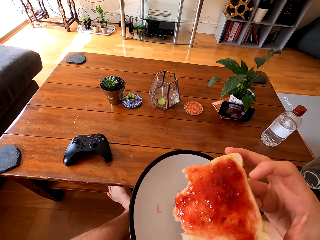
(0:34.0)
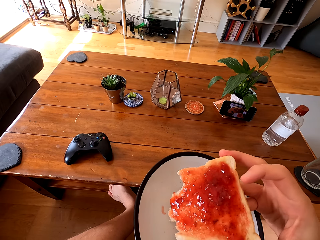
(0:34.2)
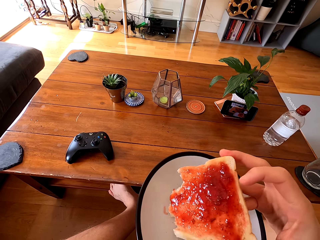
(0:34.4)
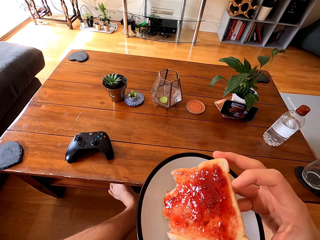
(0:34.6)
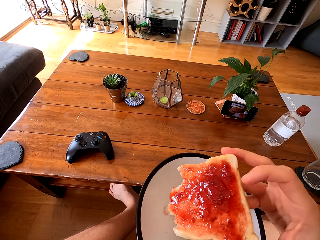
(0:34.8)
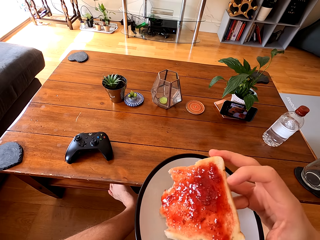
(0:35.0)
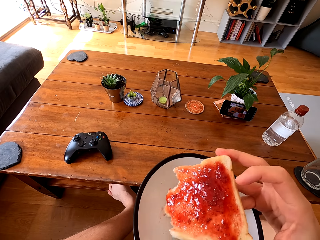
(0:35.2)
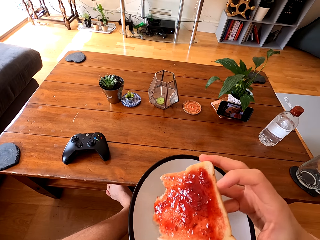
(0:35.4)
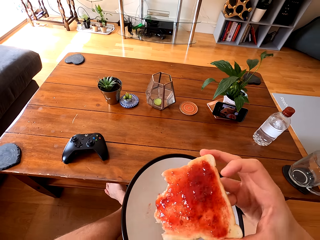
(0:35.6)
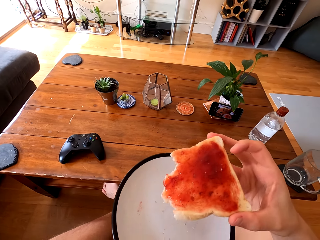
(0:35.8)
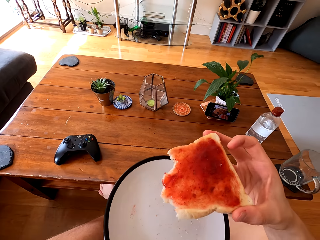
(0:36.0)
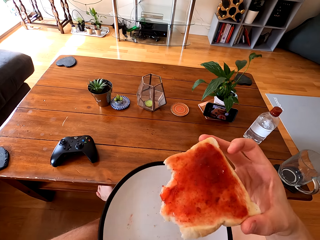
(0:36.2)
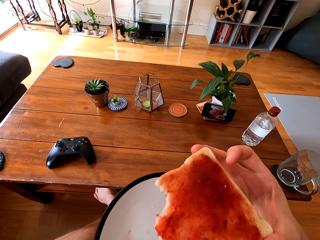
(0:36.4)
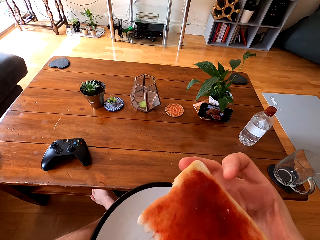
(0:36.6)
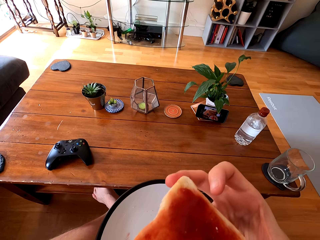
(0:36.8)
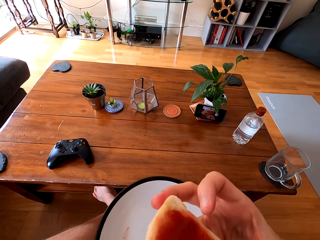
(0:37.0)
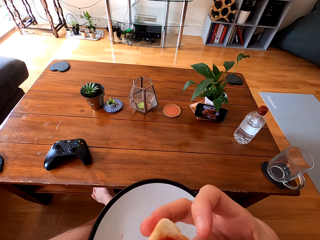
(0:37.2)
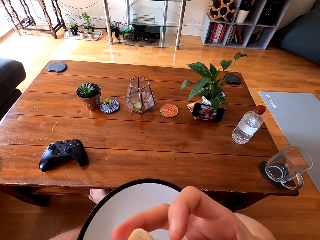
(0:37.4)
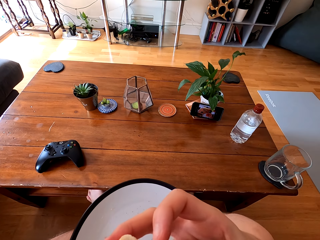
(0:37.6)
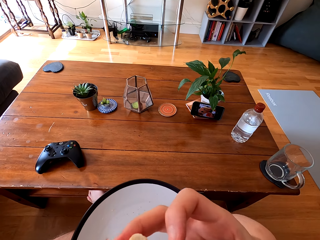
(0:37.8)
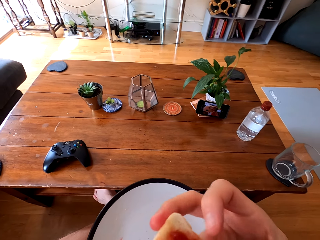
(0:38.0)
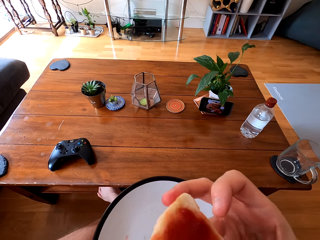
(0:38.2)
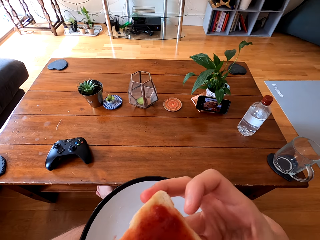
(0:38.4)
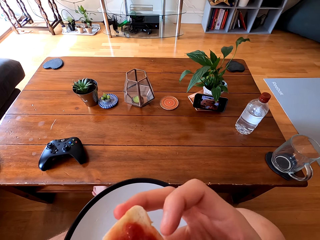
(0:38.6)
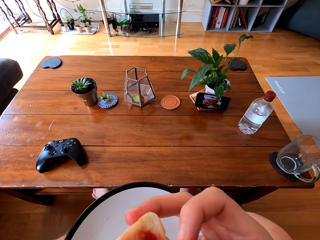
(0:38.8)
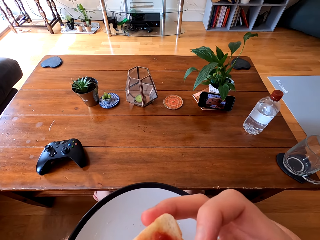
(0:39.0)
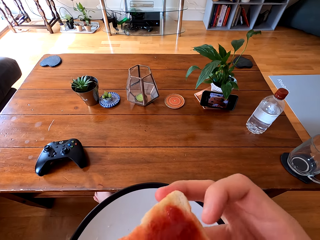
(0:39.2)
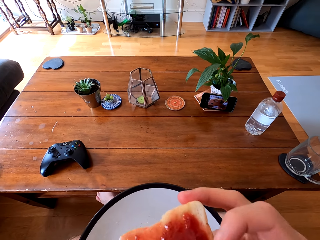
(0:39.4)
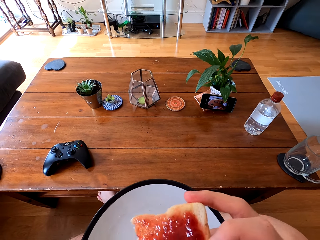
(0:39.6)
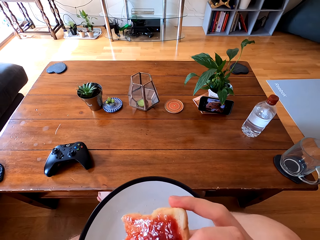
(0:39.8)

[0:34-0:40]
The camera wearer moves the bread on the dish. They eat the bread.

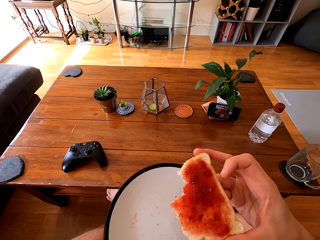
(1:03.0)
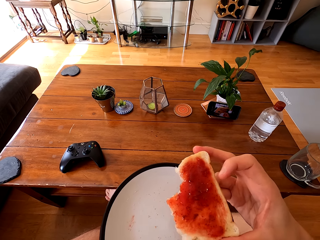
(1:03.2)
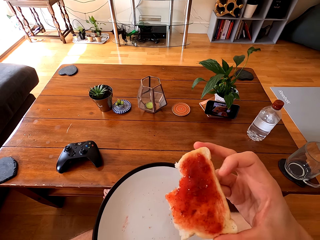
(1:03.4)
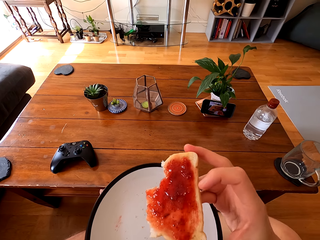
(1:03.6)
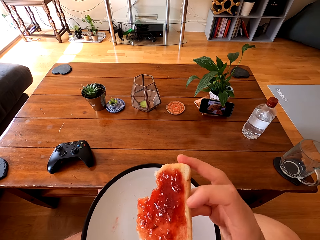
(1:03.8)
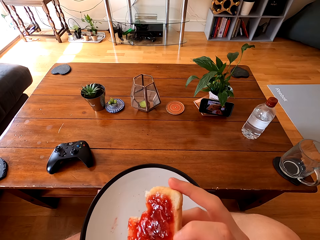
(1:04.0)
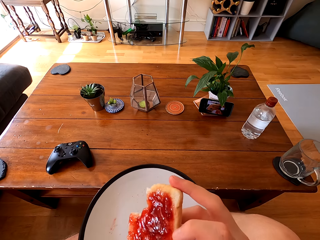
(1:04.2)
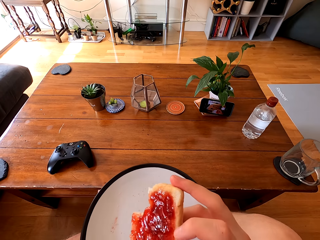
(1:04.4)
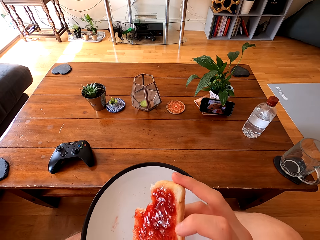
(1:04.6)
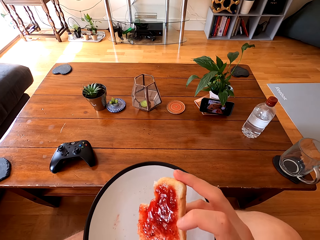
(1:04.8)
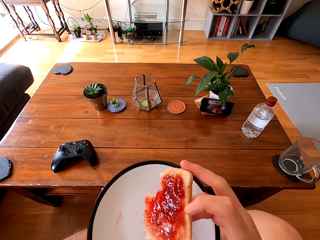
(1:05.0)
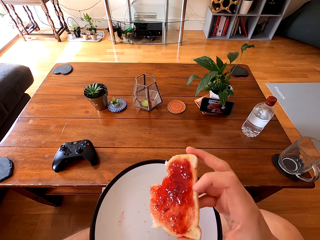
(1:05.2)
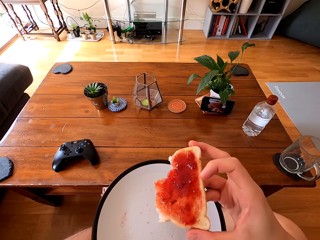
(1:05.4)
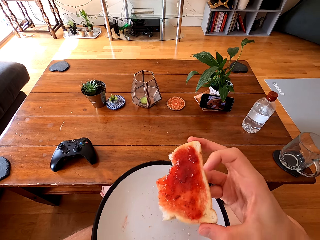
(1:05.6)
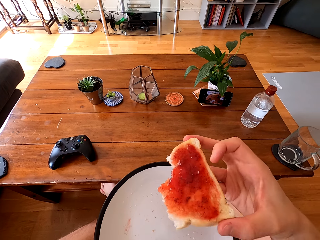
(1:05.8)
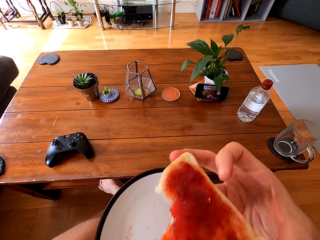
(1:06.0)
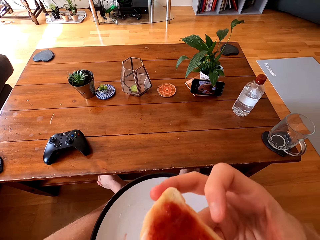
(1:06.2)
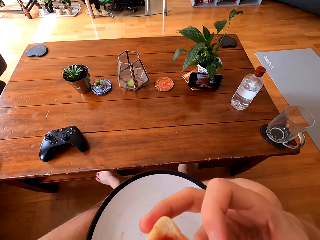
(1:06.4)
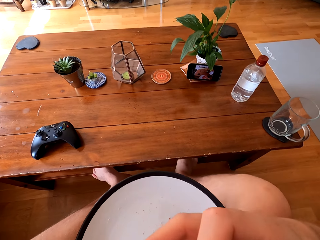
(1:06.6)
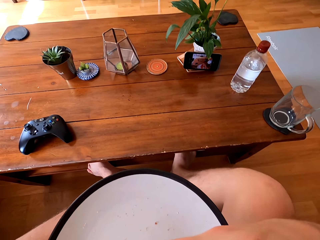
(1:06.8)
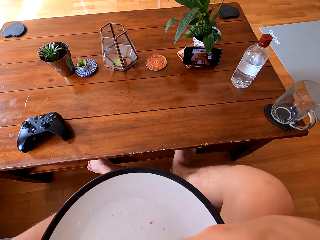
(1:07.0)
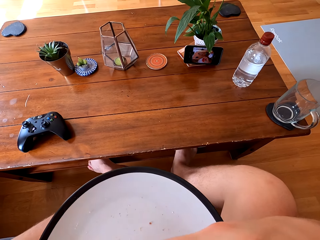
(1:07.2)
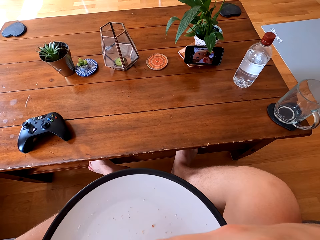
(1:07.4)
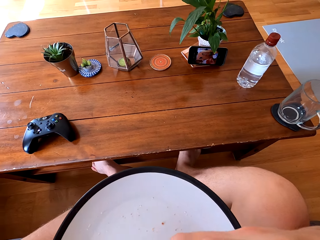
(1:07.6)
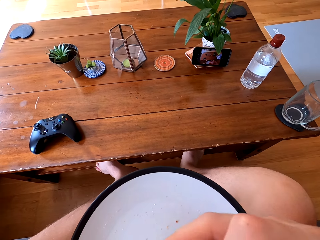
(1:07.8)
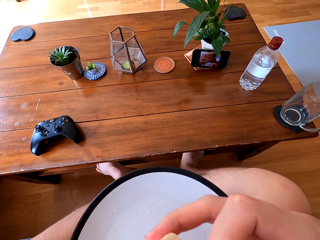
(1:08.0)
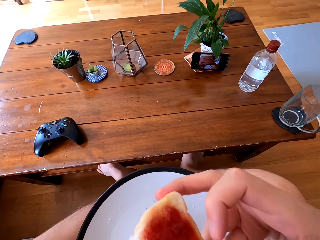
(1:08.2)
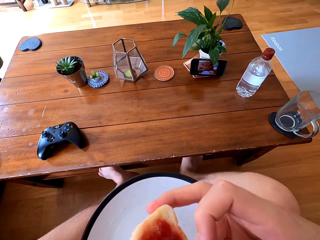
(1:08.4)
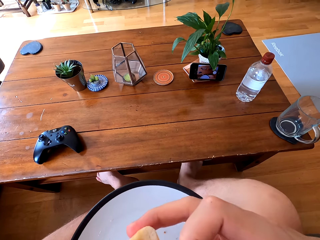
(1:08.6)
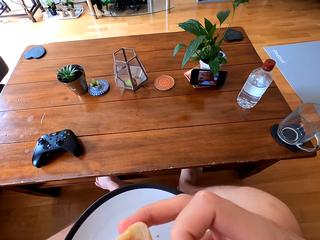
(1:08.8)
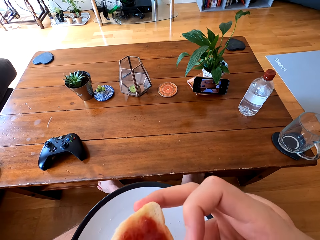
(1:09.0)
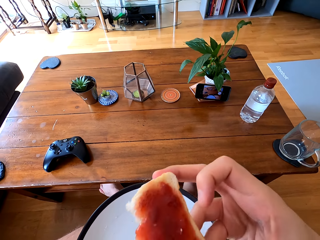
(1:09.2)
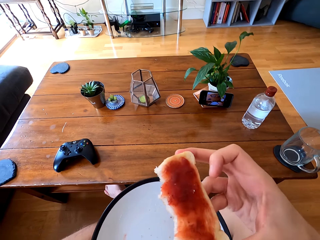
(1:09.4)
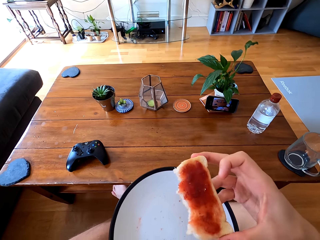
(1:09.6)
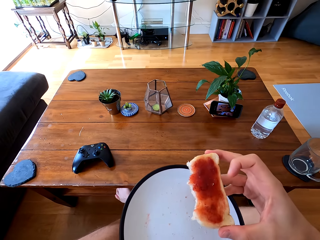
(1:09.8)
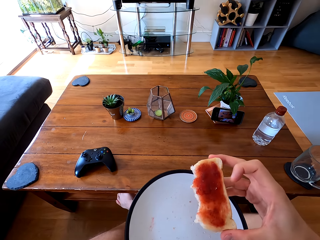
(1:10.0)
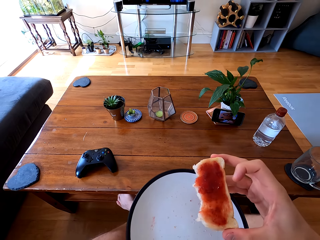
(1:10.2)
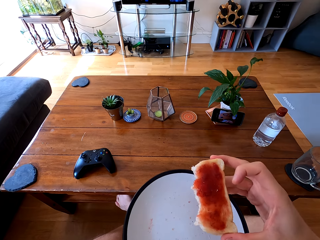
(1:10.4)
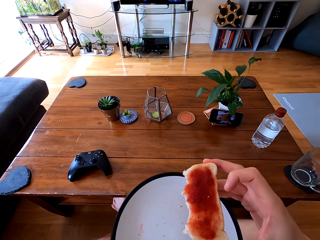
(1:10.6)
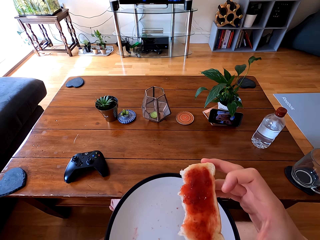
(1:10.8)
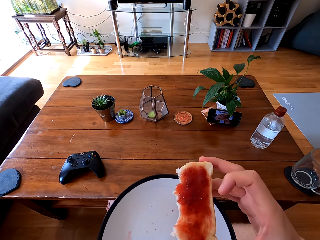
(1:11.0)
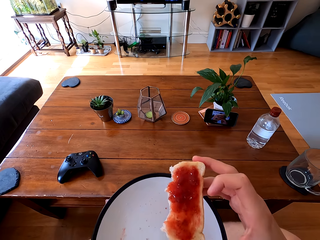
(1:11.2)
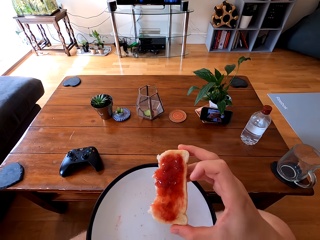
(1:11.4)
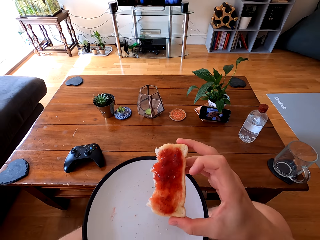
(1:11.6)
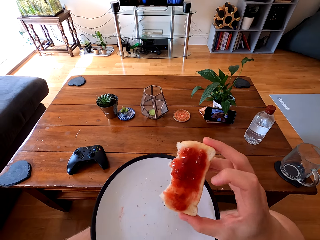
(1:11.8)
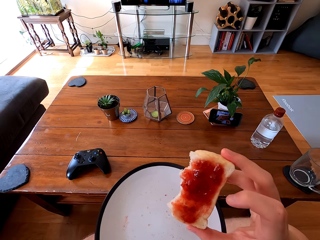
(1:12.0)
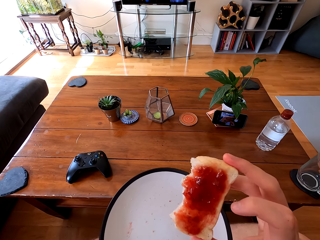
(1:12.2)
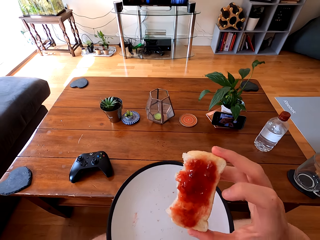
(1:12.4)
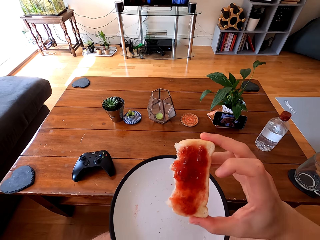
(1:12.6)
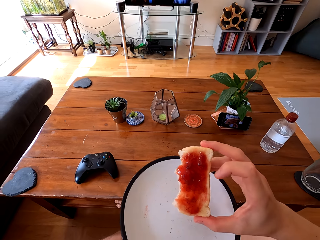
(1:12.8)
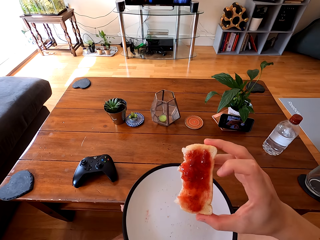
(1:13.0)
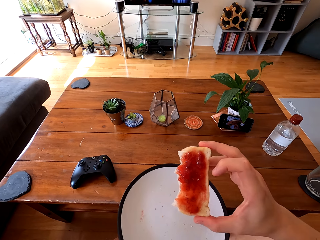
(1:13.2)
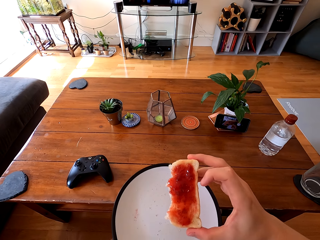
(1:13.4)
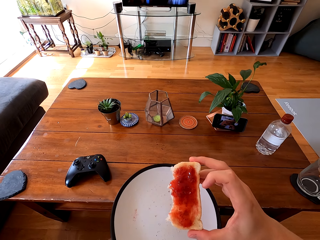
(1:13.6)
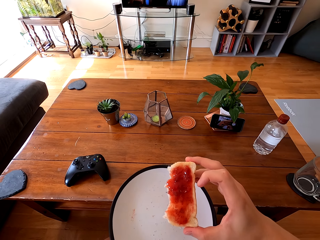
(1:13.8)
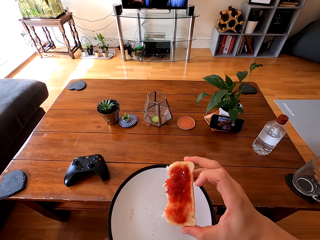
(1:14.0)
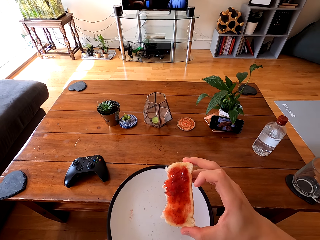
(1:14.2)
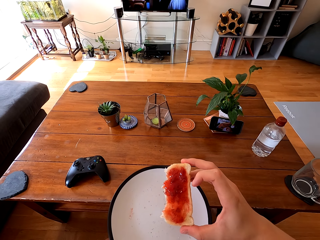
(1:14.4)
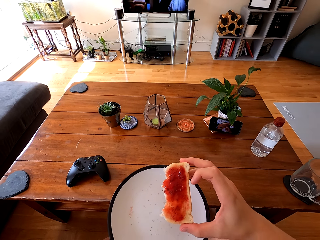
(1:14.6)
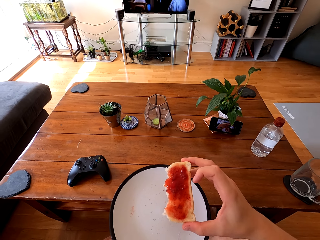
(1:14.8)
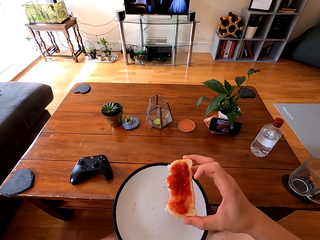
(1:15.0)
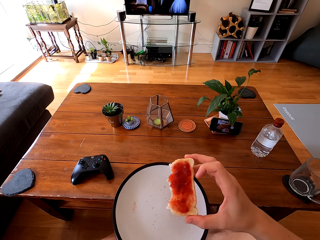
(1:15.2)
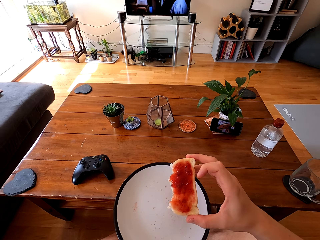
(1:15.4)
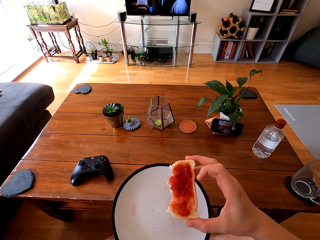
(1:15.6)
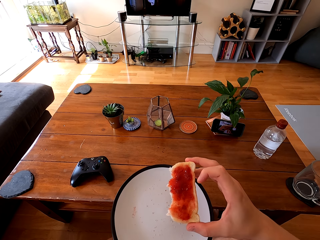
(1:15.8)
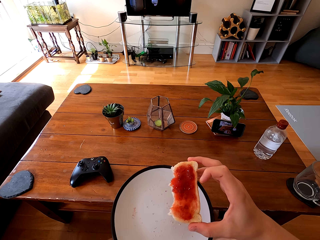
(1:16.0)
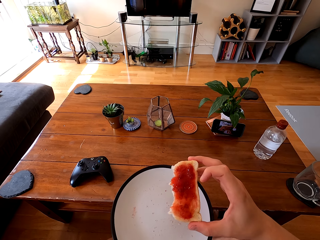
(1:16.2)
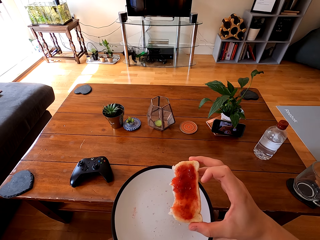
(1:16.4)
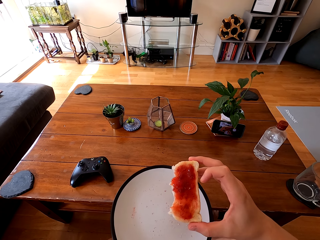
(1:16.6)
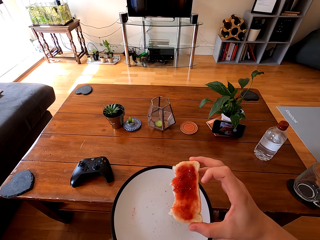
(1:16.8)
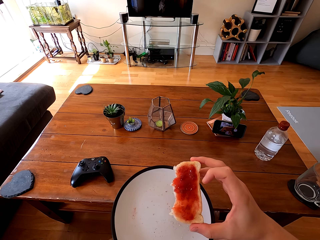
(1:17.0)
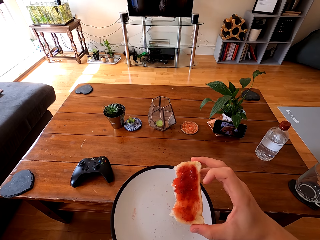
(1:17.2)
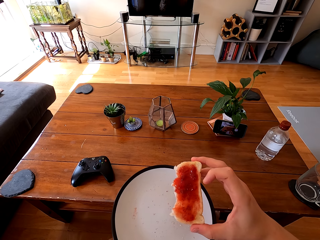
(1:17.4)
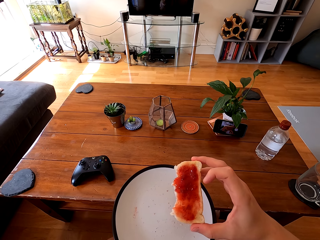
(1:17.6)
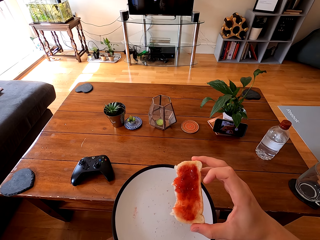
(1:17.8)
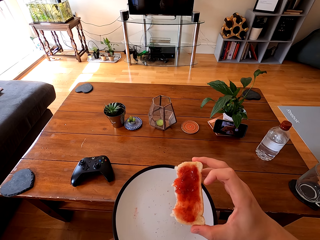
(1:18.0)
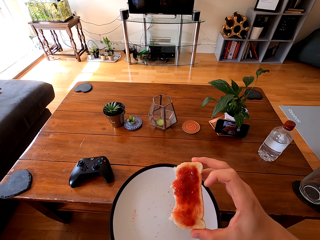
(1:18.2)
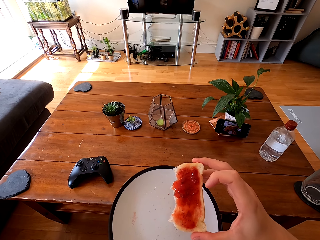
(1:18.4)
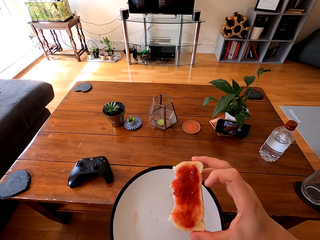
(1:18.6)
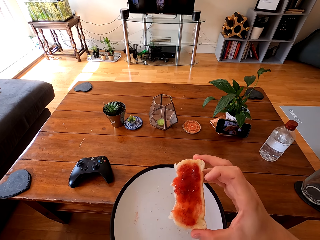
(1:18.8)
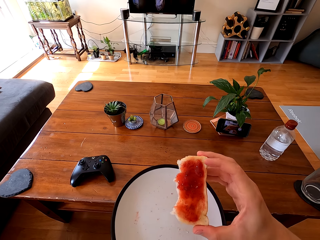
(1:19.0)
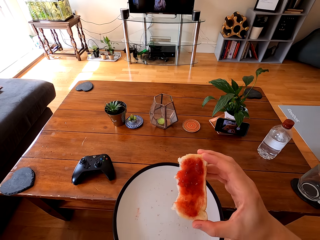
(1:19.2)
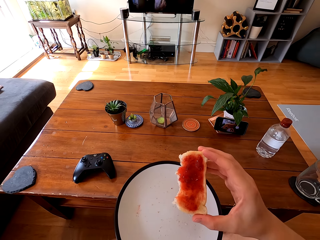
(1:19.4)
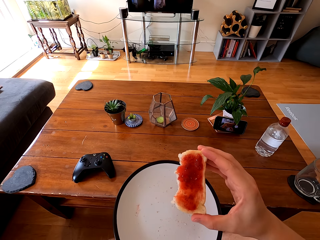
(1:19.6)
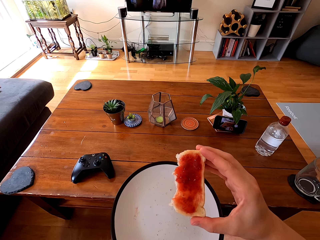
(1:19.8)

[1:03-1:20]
The camera wearer turns the bread. They eat the bread. They hold the bread with the hand.
